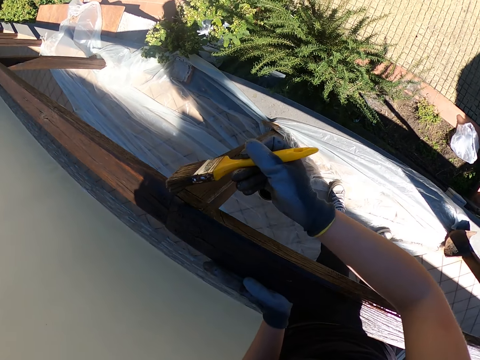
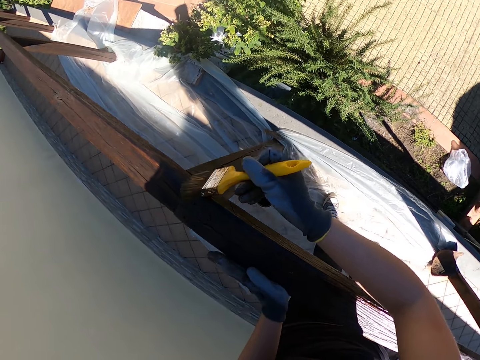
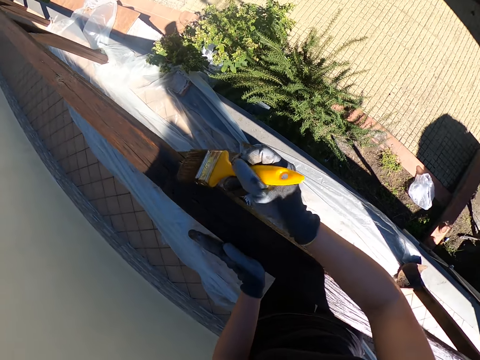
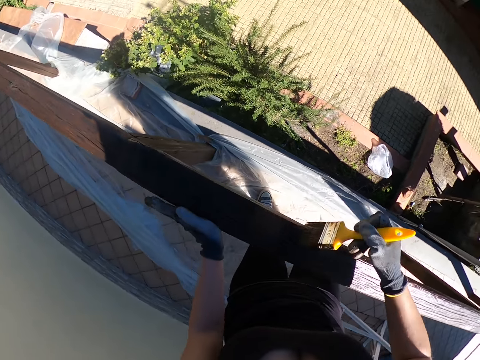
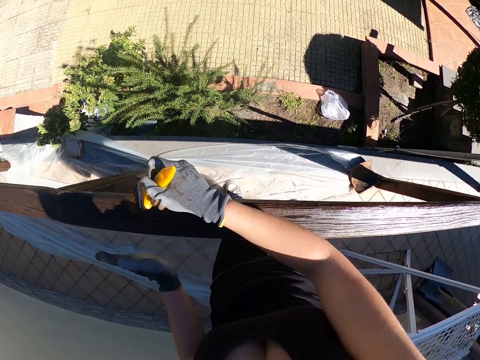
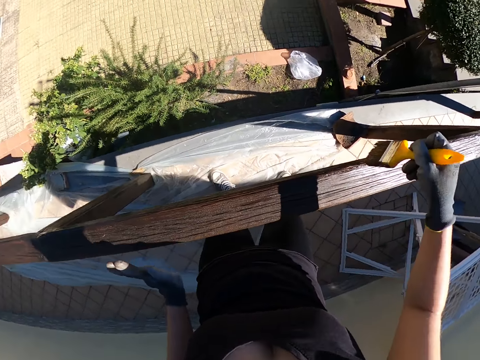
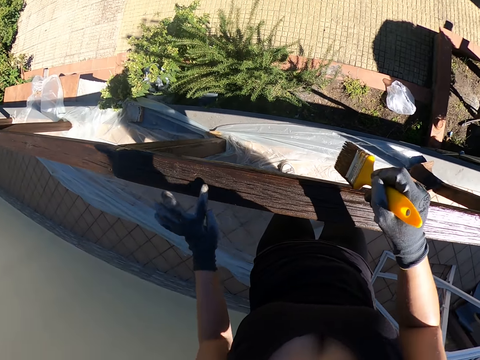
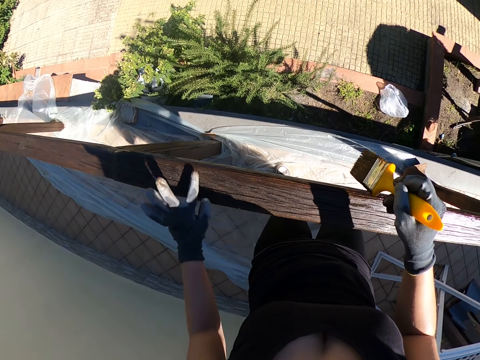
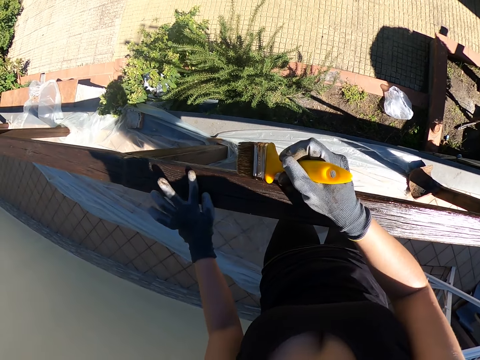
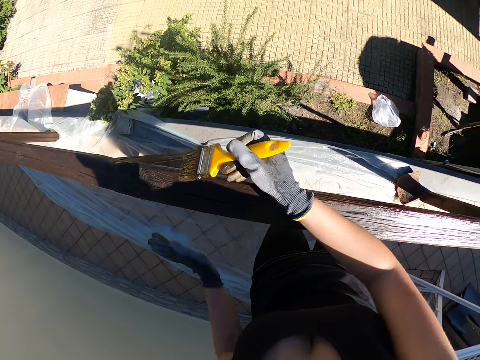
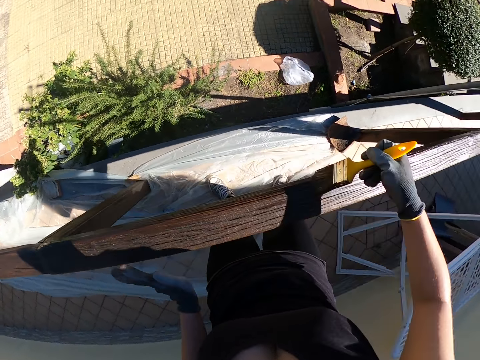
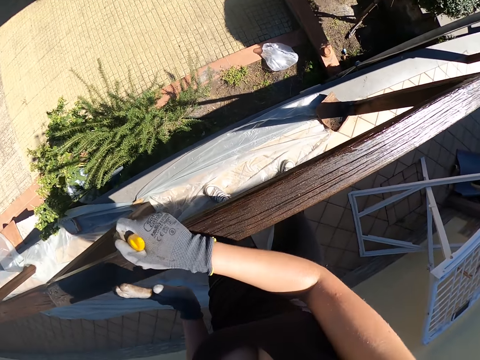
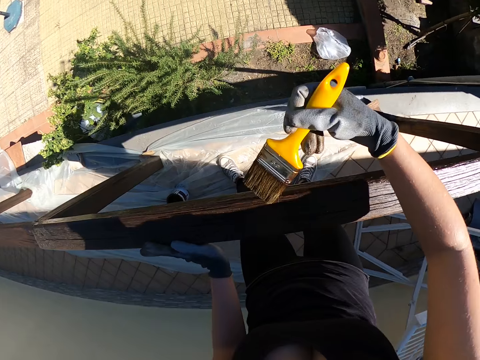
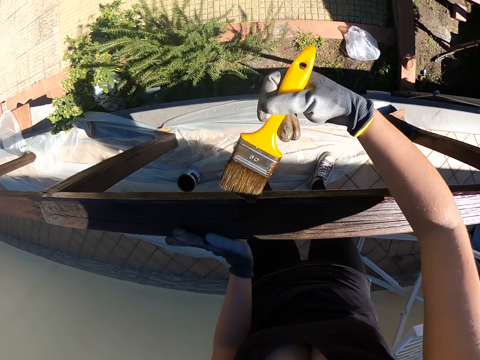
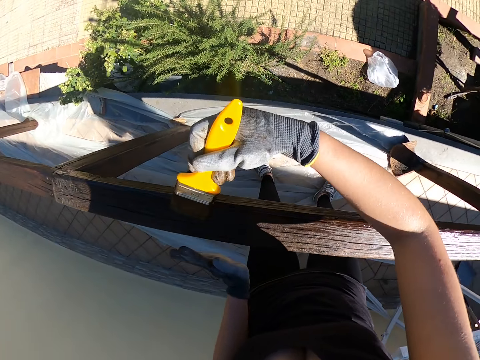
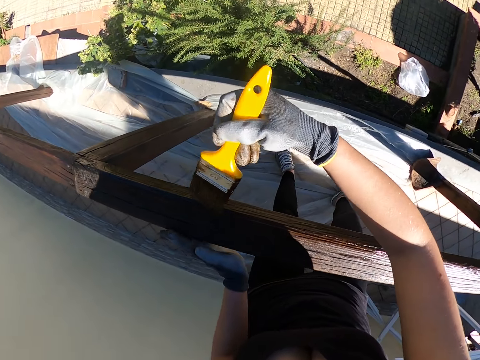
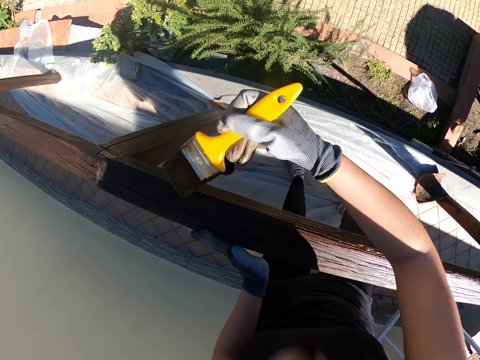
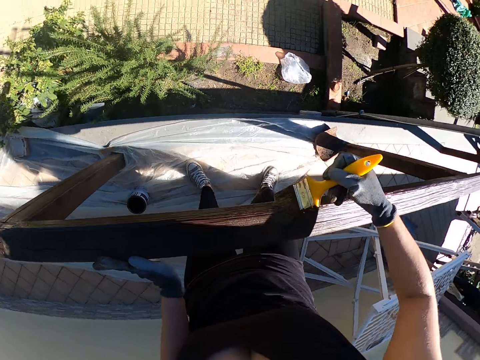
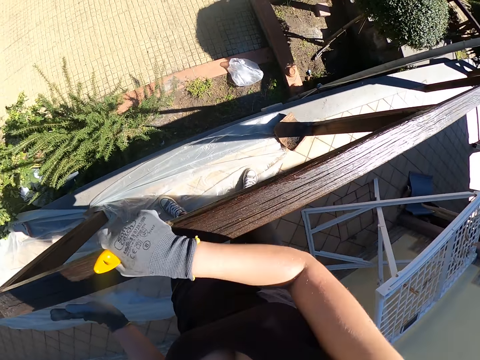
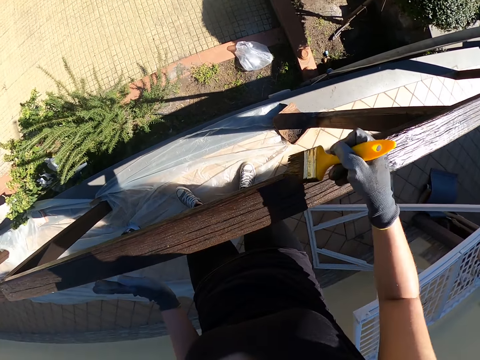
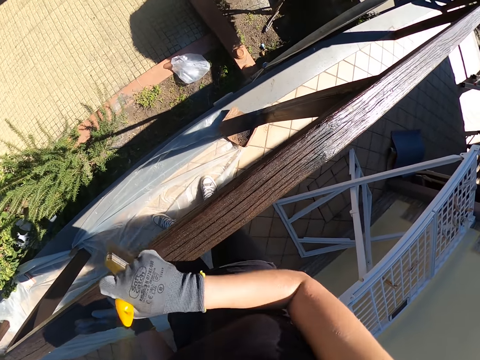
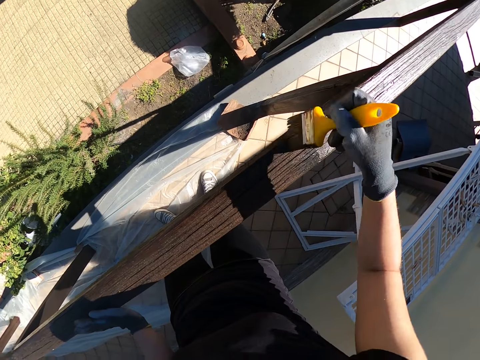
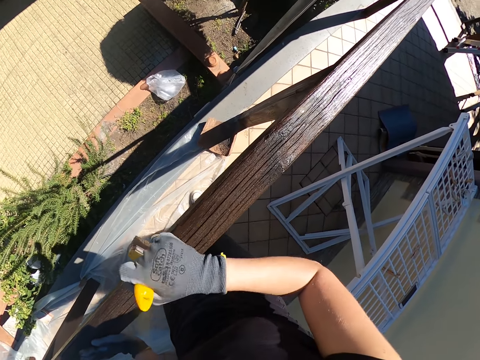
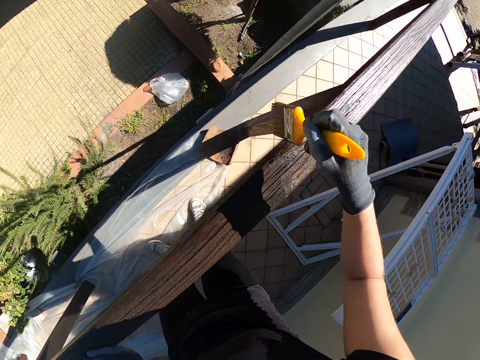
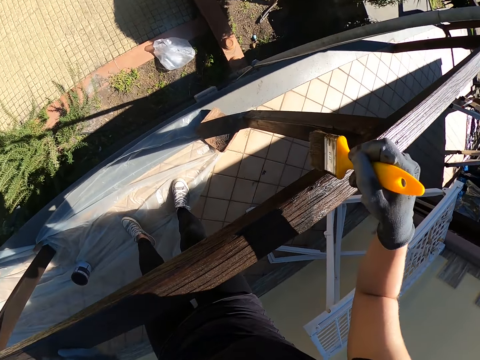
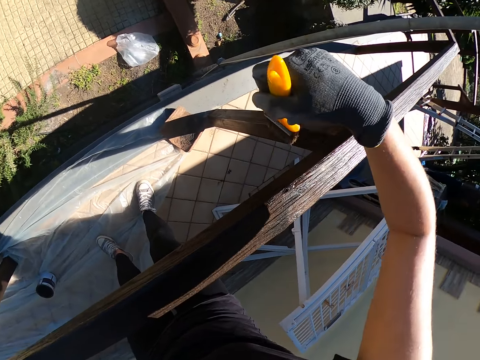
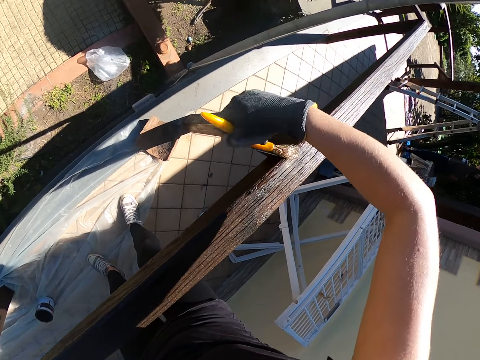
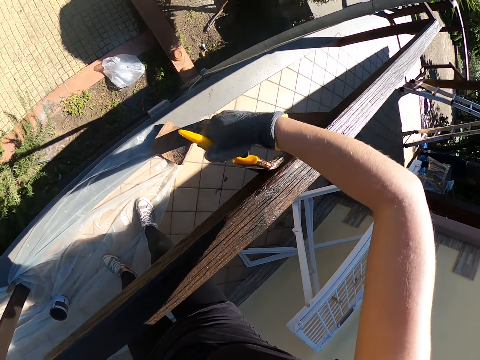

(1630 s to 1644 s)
The camera wearer brushes her finger over the wooden balcony rail. She paints the wooden balcony rail with the paint brush.

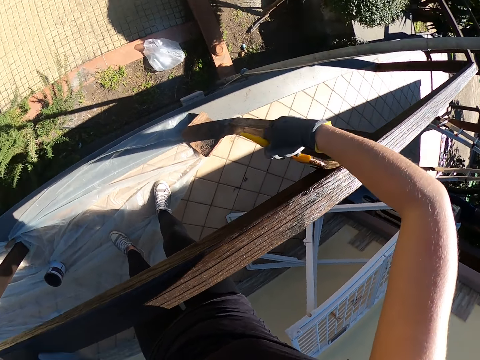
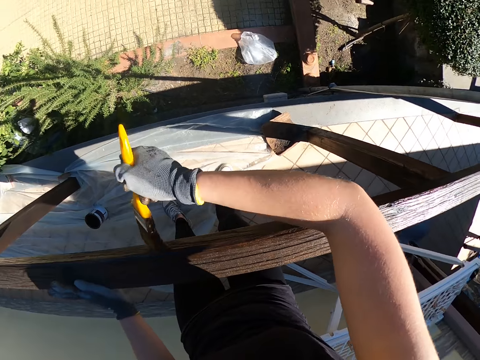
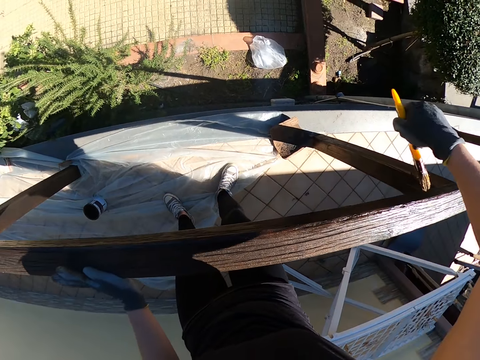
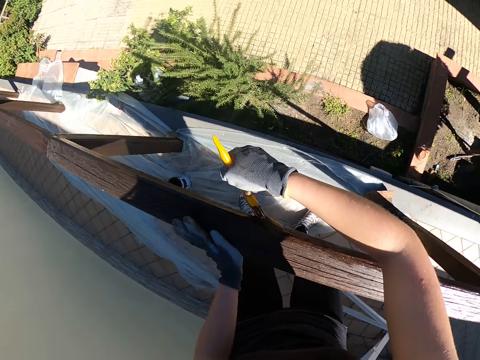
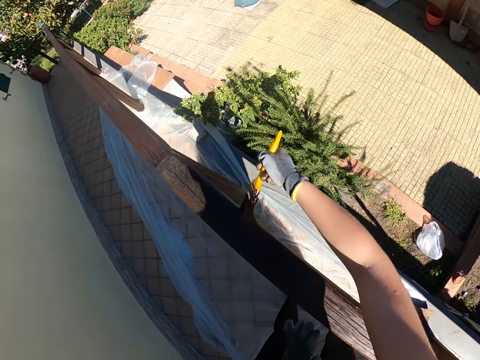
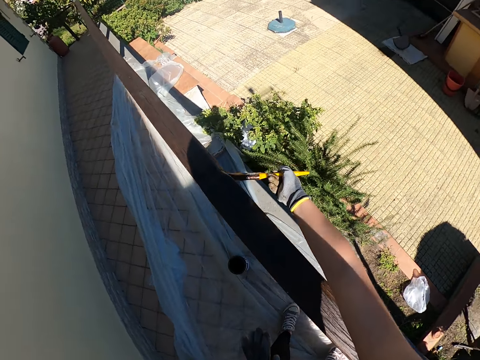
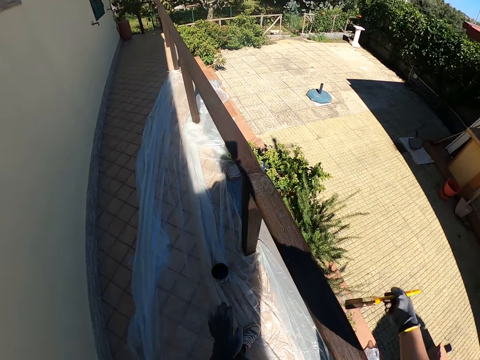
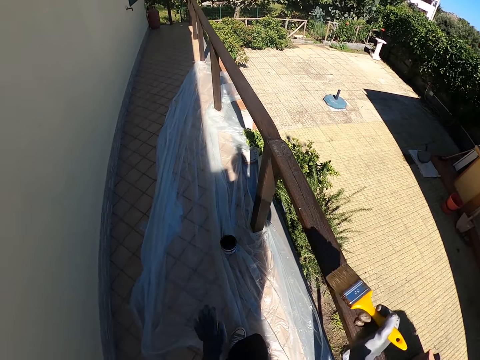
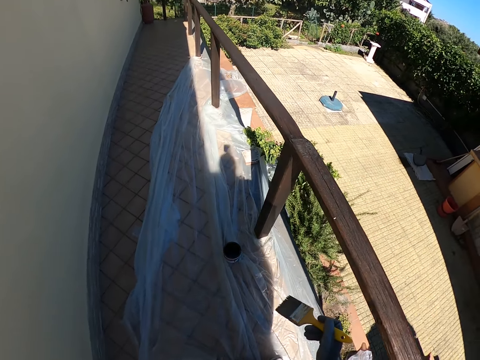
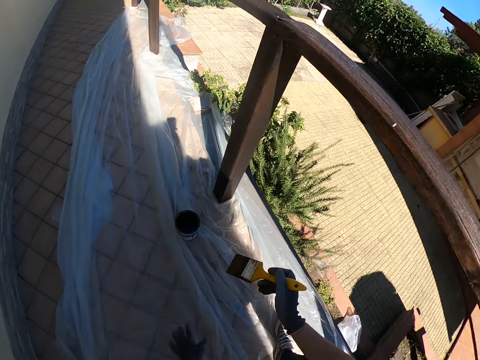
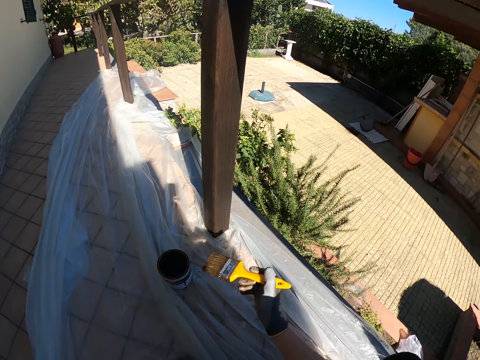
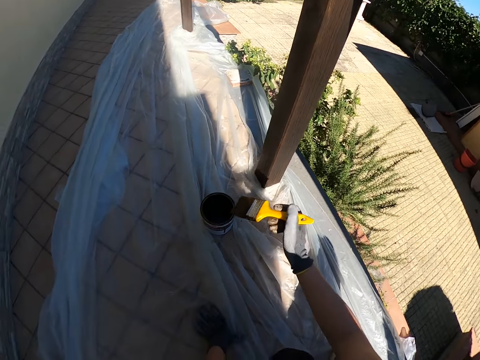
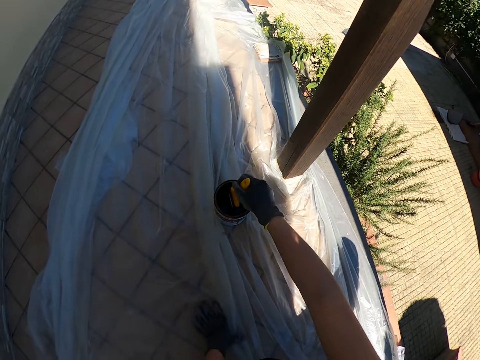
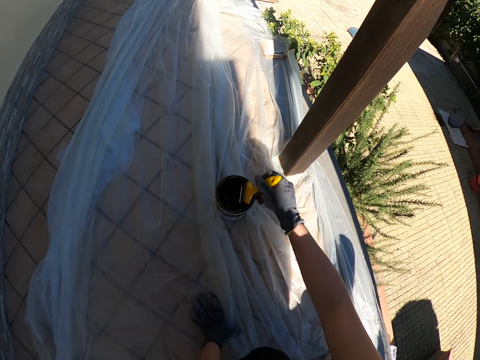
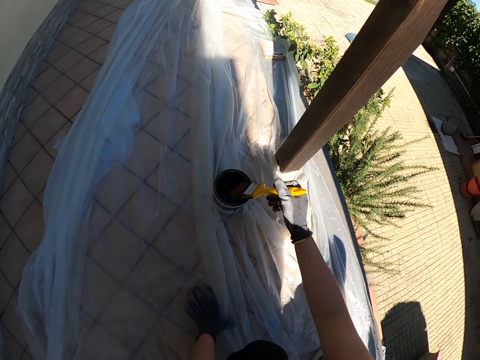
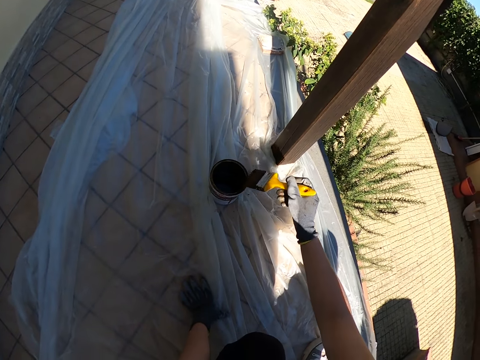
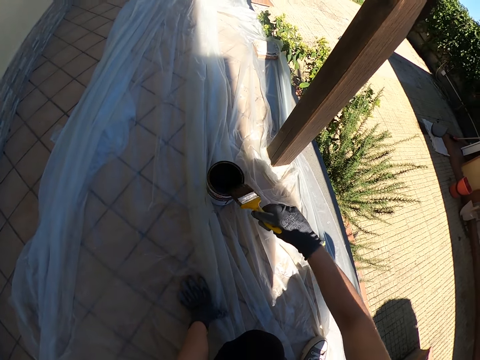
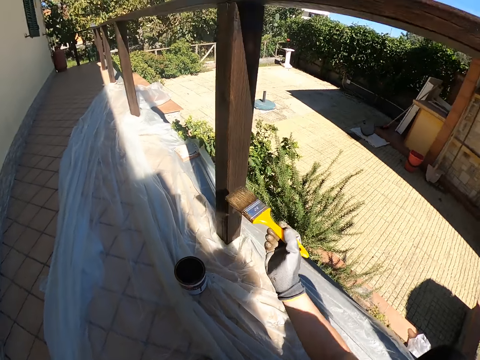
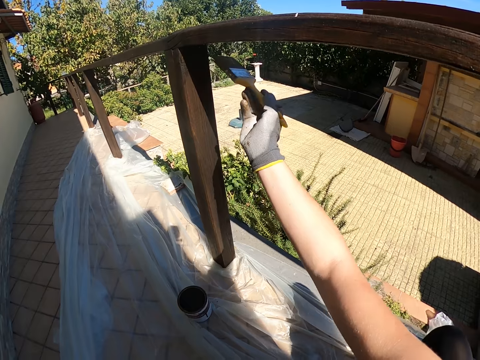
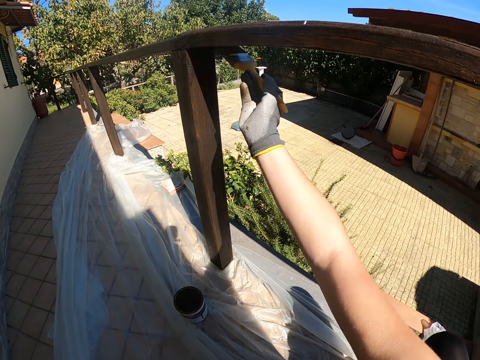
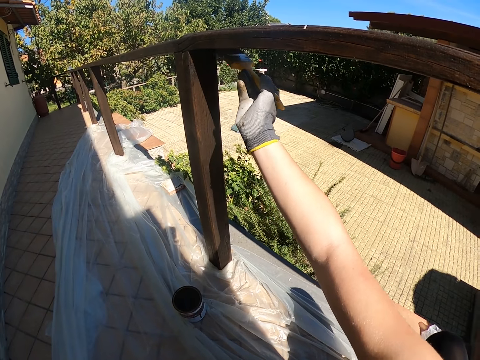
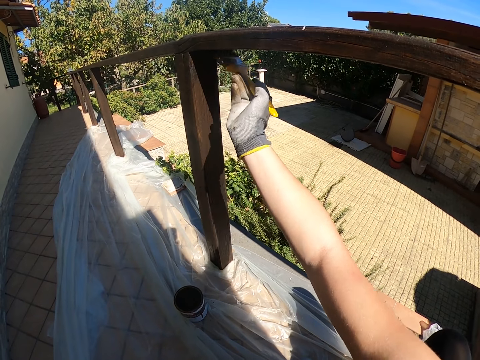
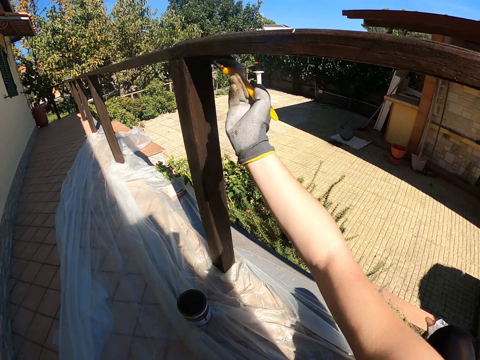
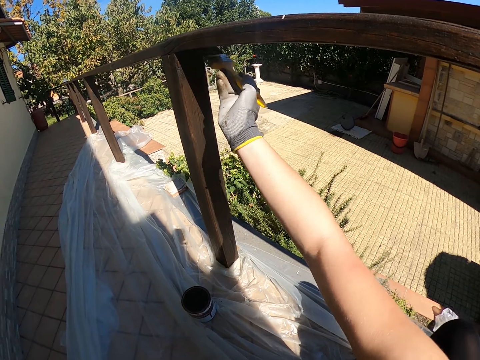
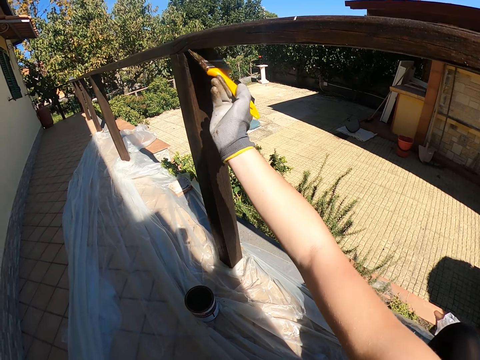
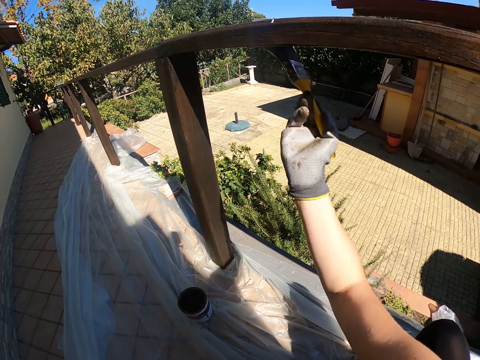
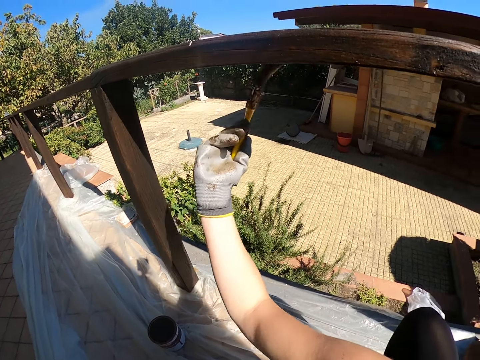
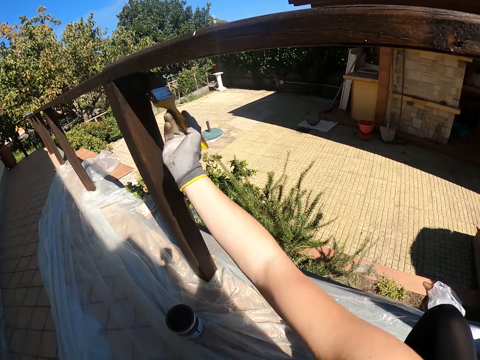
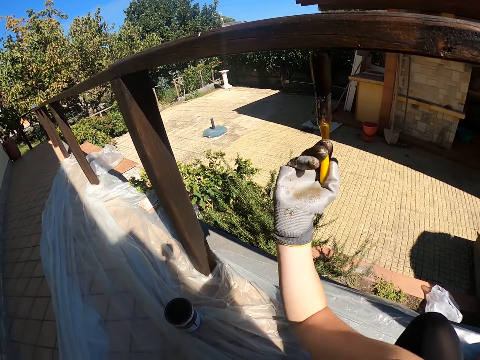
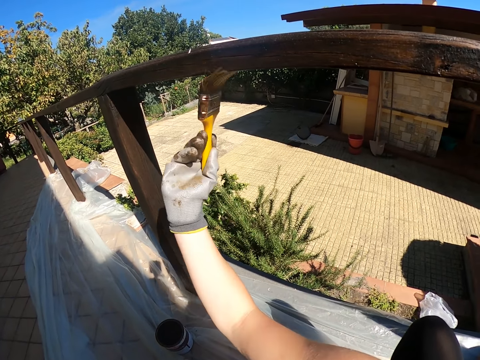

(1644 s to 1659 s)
The camera wearer bends on the paint. They dip the paint brush in a can of paint. They clean the paint brush with the edge of the can. They paint down the side of the wooden balcony rail with the paint brush.
